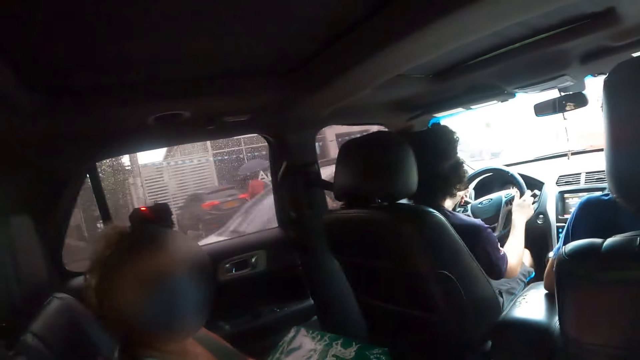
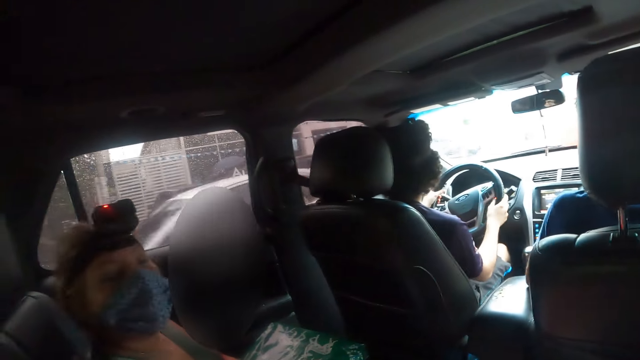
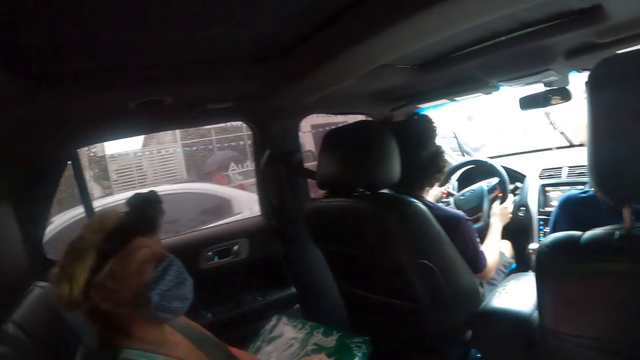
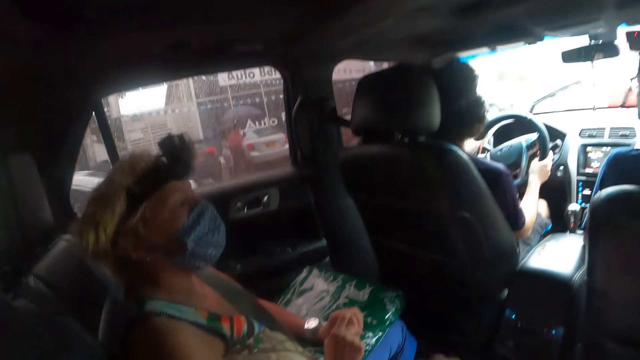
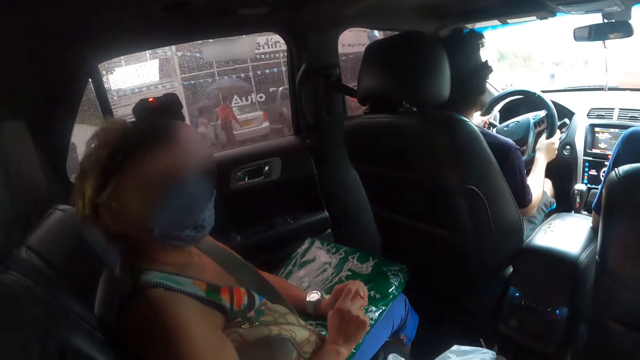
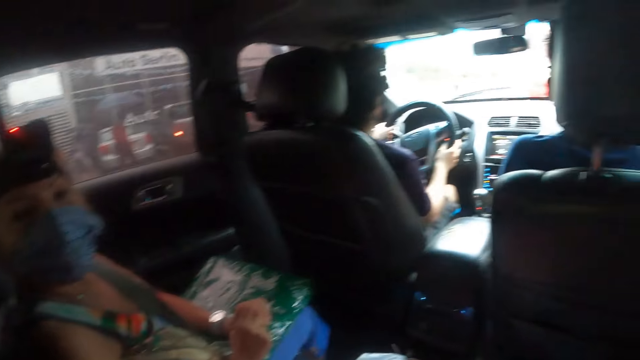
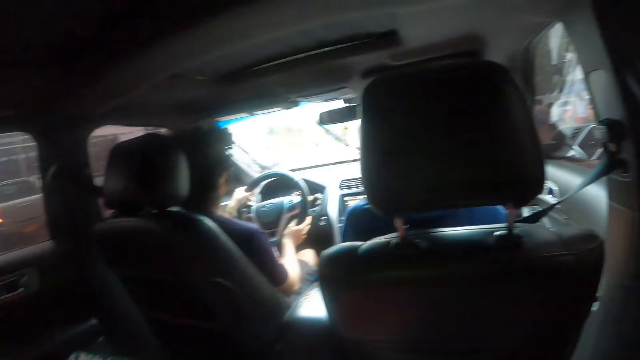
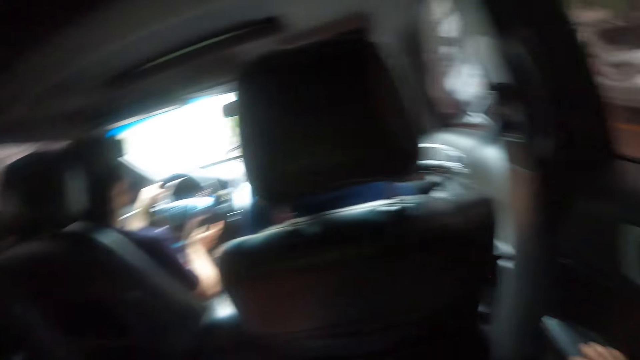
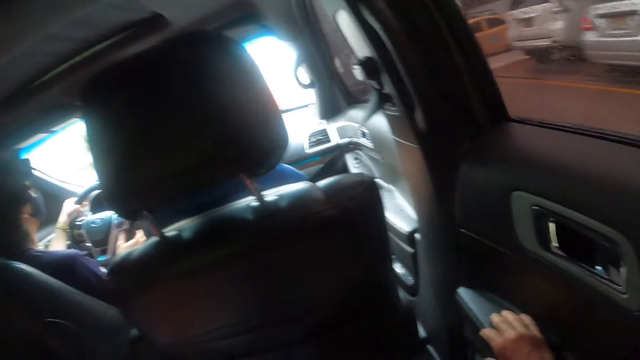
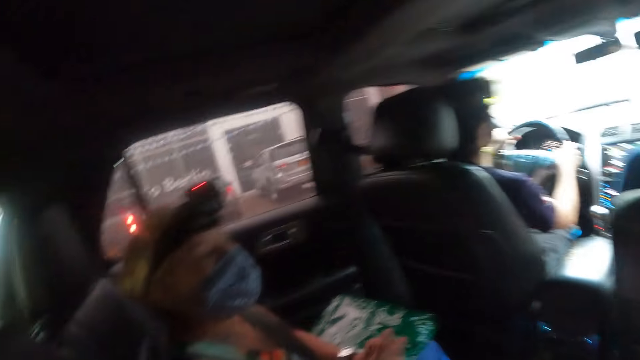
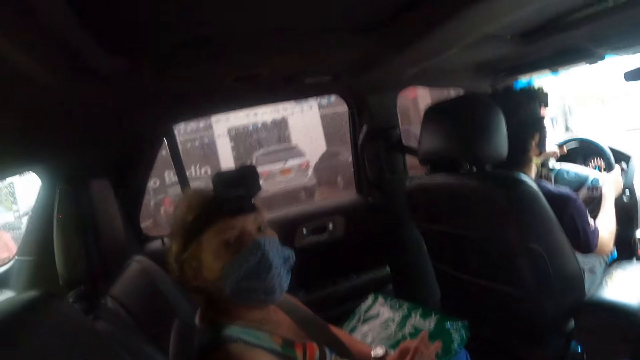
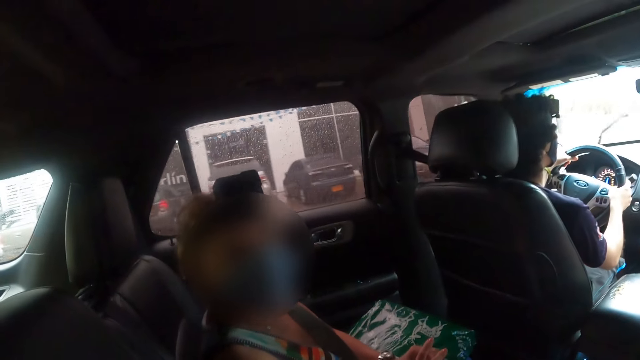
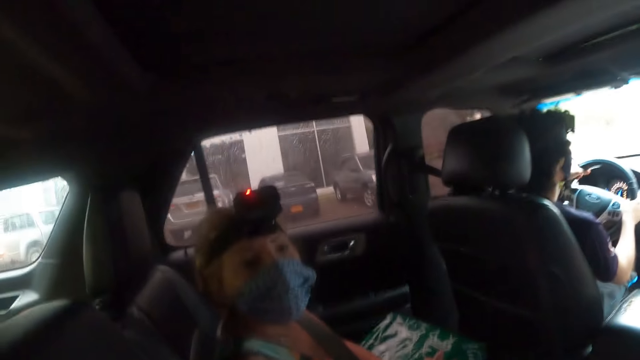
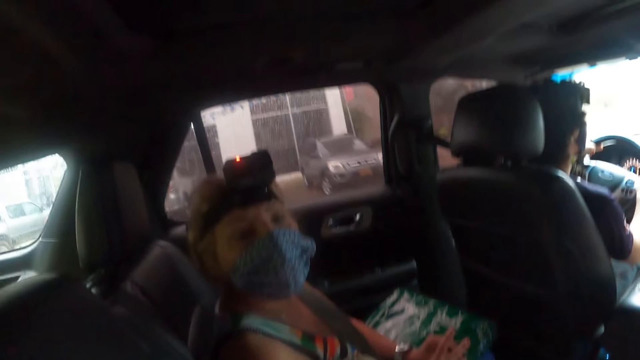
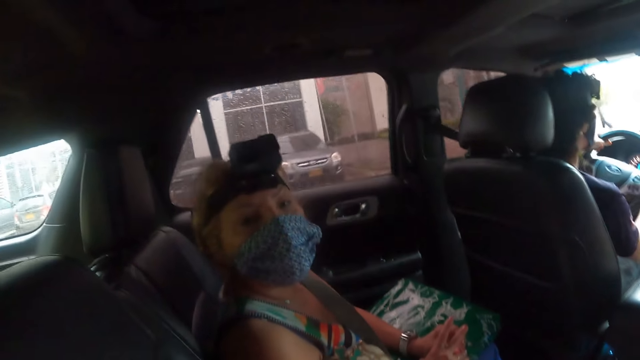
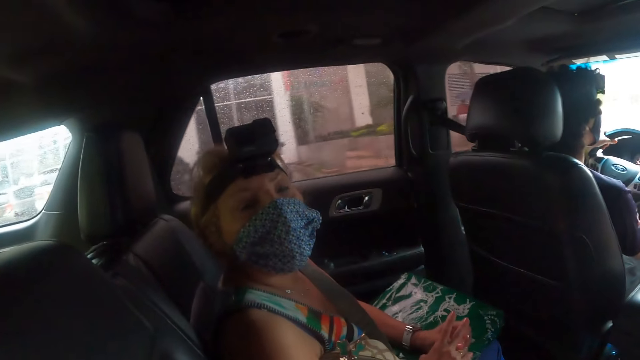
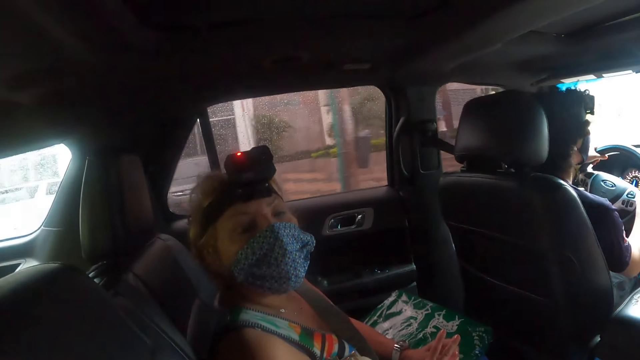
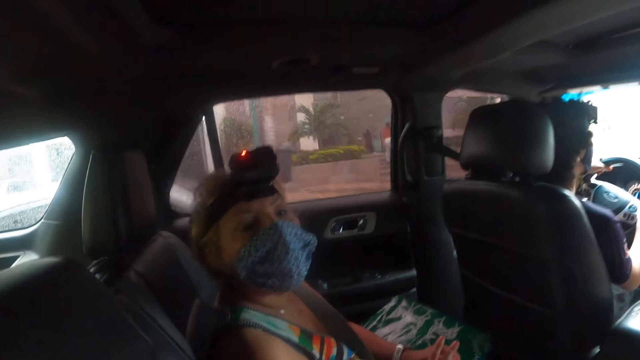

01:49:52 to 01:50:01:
The camera wearer gestures to the lady with the left hand. They look sideways. The lady looks at the camera wearer.

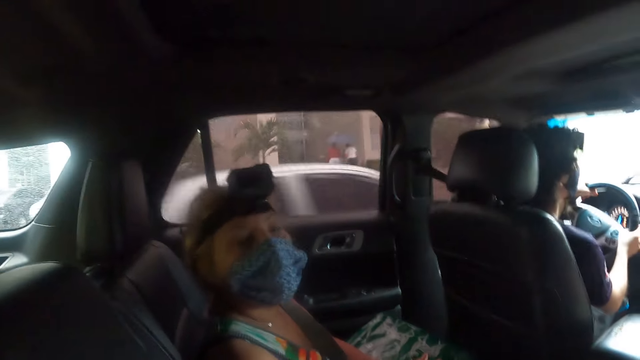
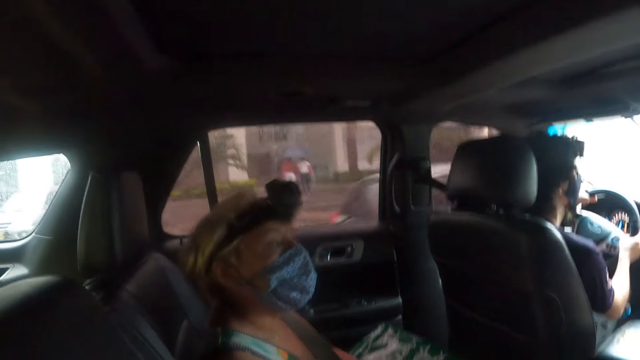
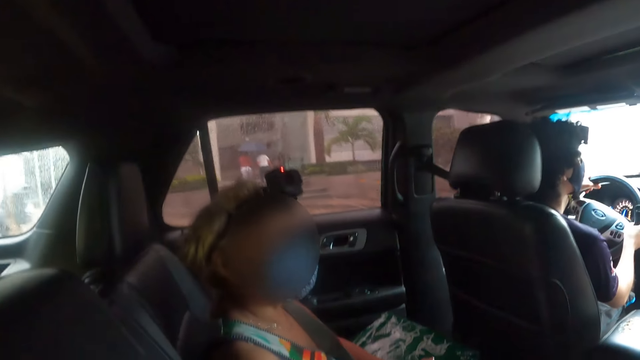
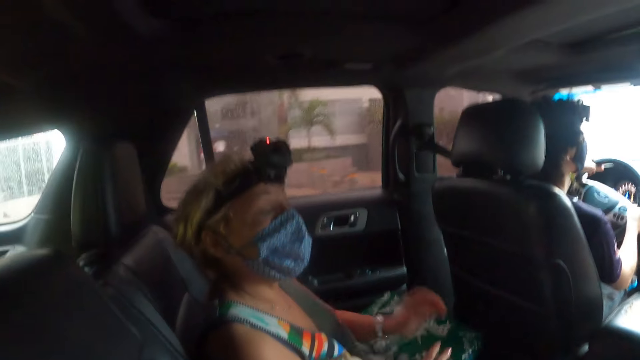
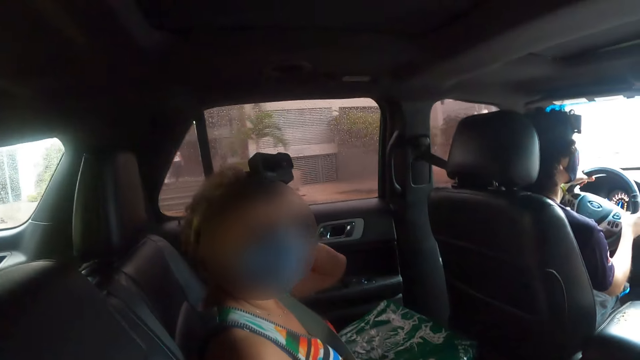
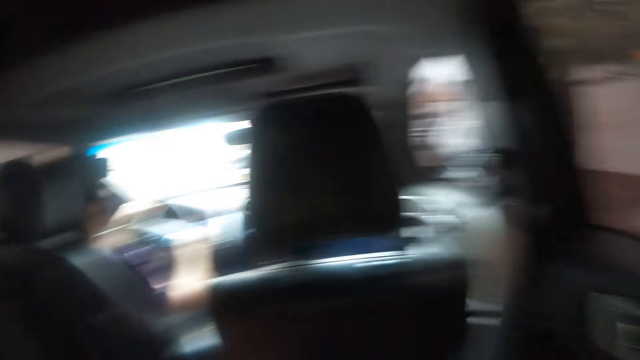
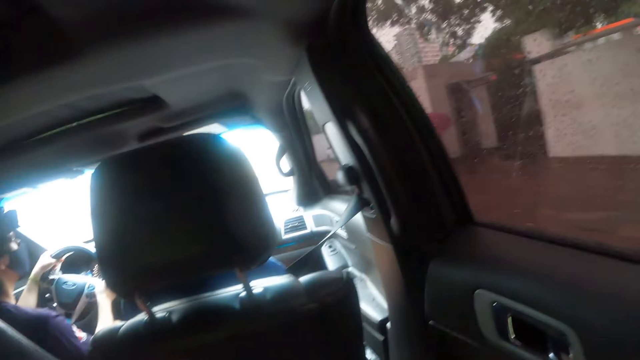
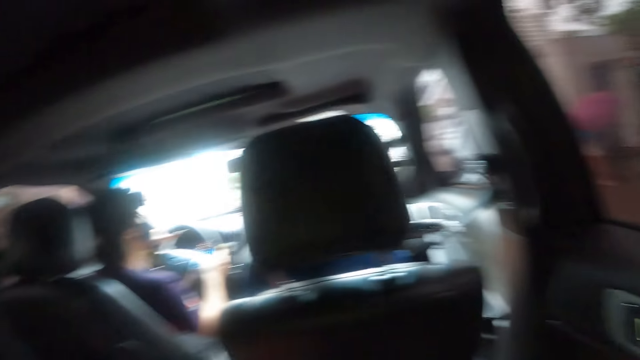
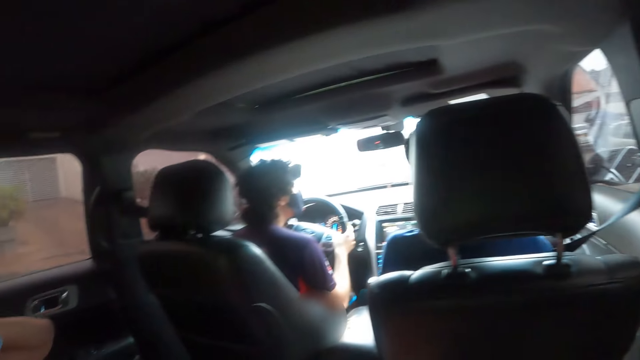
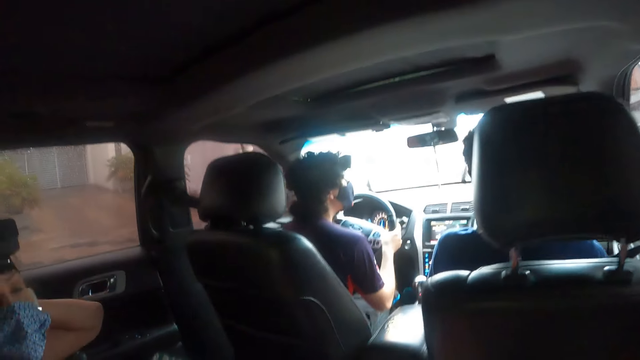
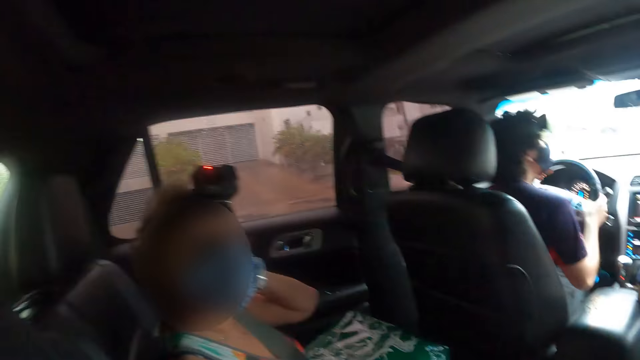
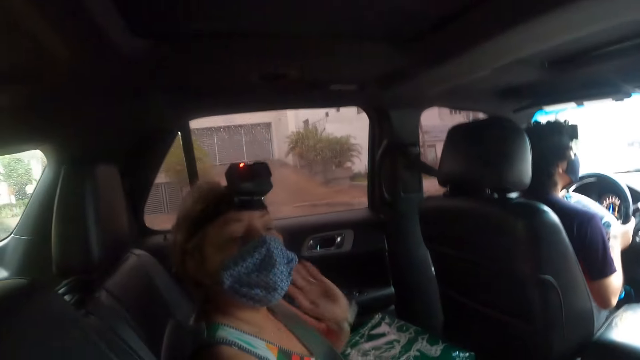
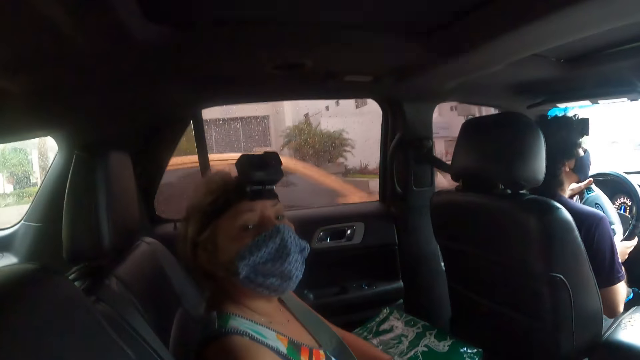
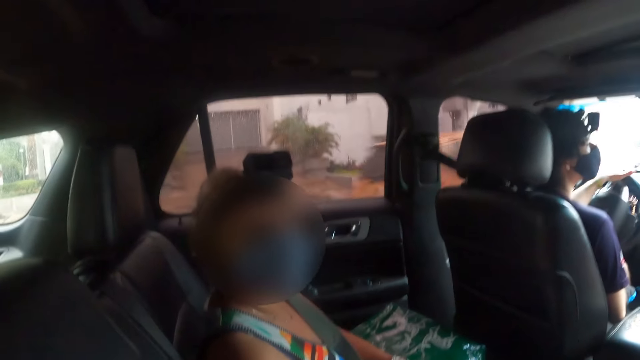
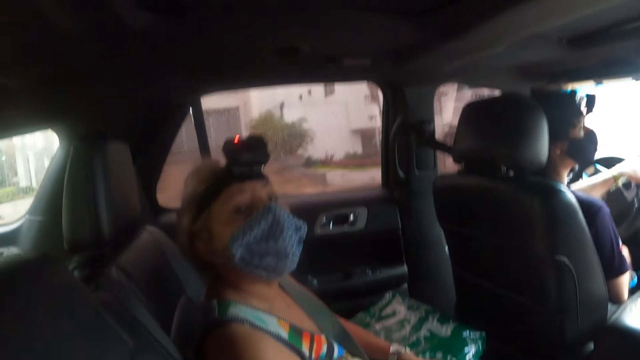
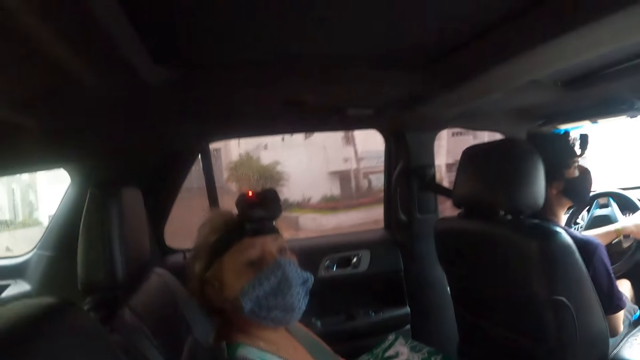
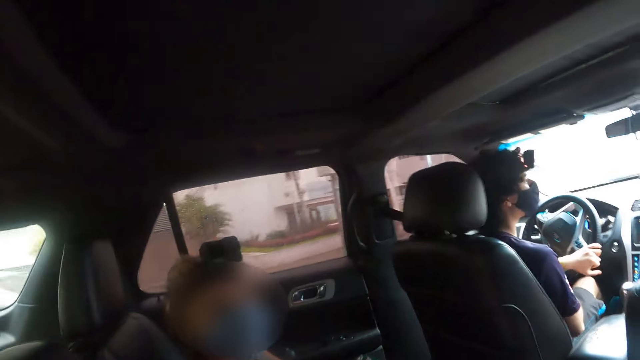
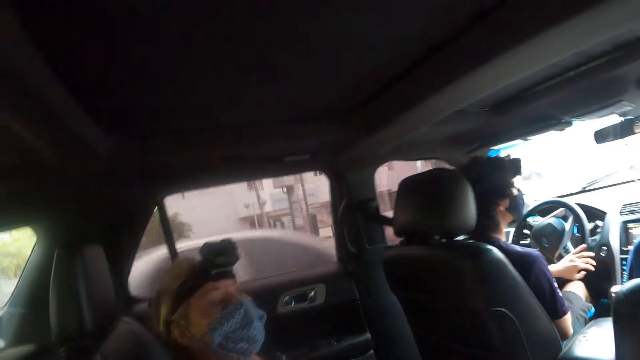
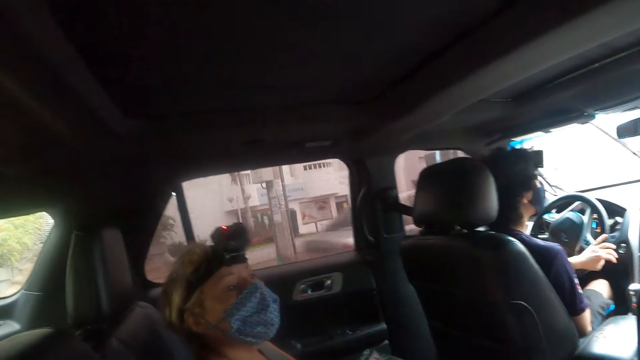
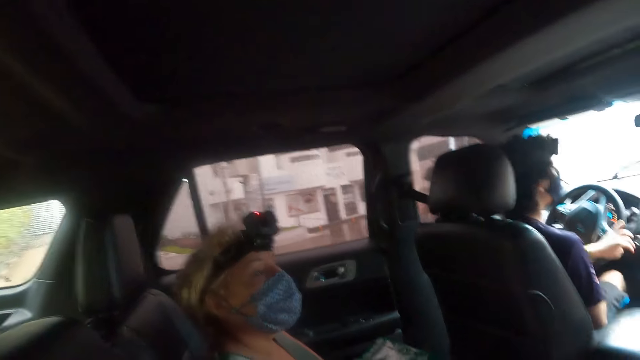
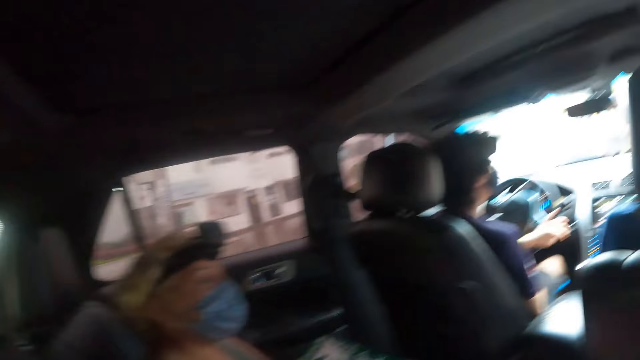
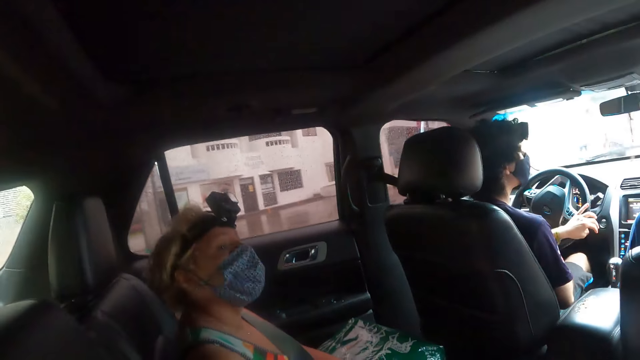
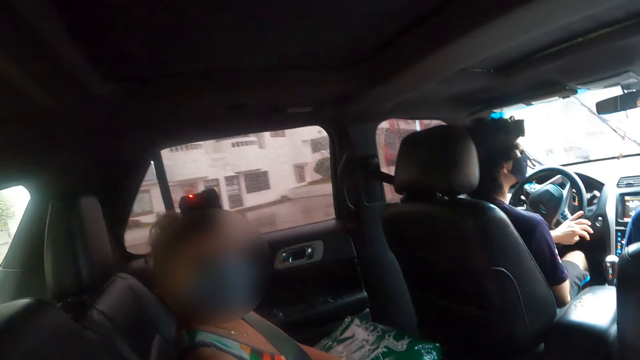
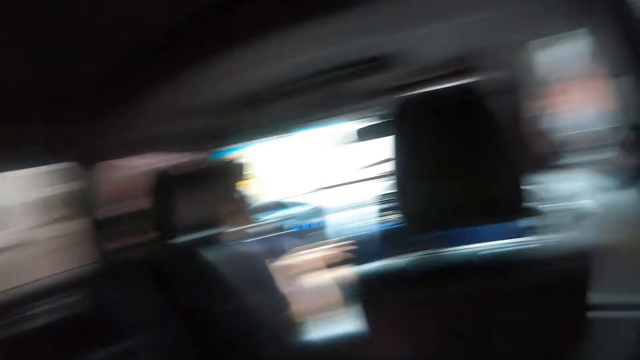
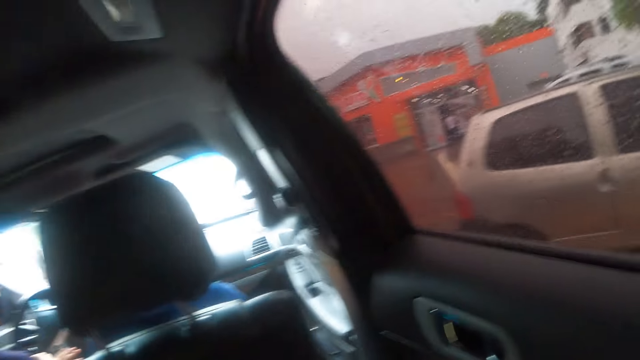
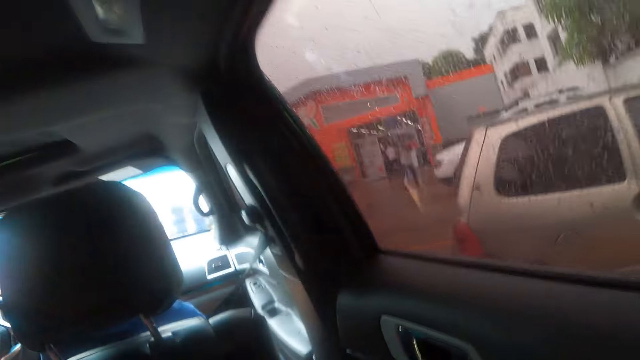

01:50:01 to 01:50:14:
The lady touches her head with her left hand. The camera wearer looks sideways. They gesture to the lady with both hands.
